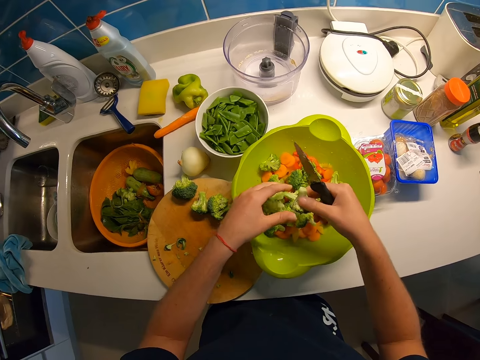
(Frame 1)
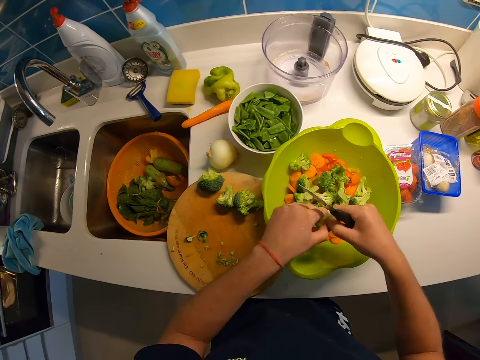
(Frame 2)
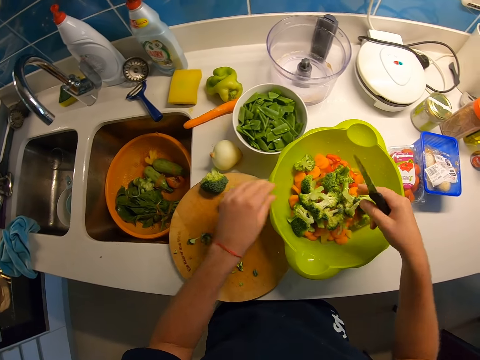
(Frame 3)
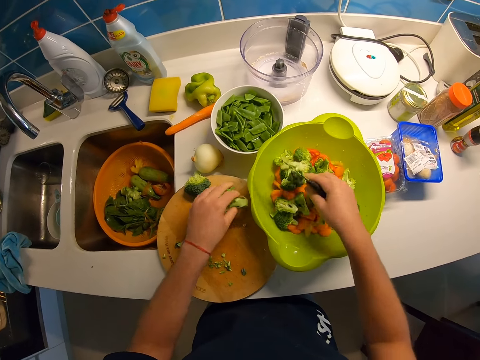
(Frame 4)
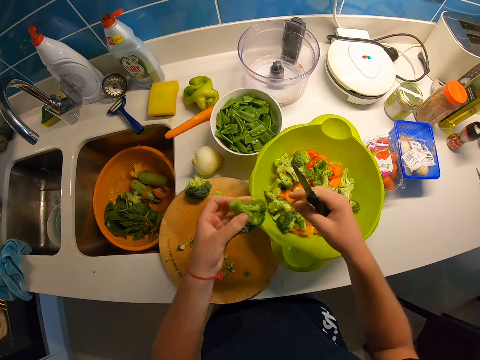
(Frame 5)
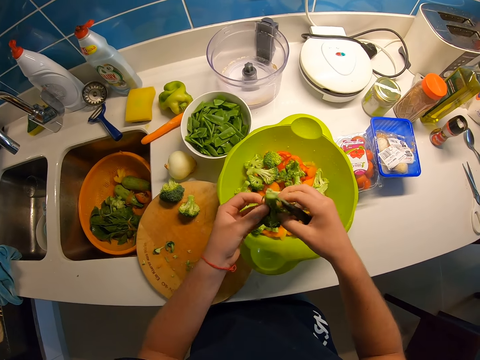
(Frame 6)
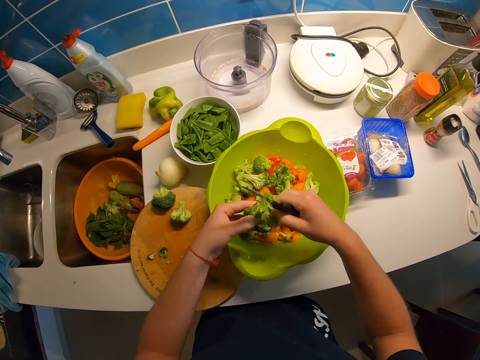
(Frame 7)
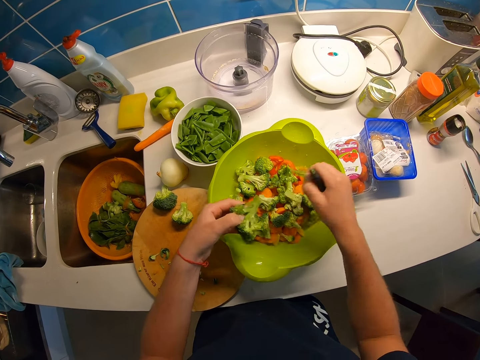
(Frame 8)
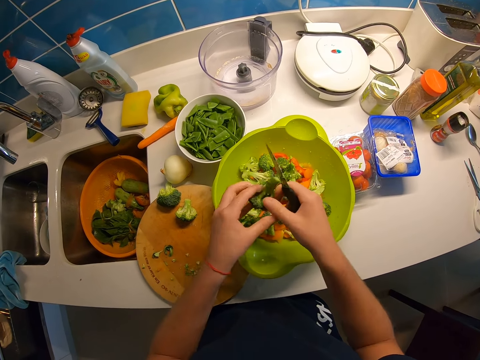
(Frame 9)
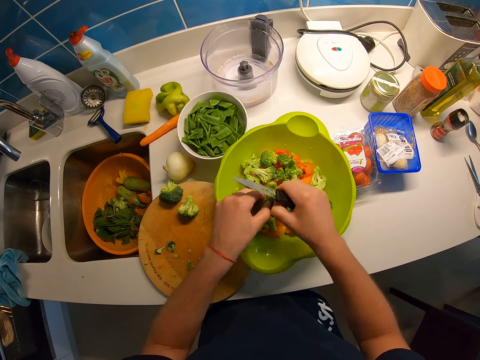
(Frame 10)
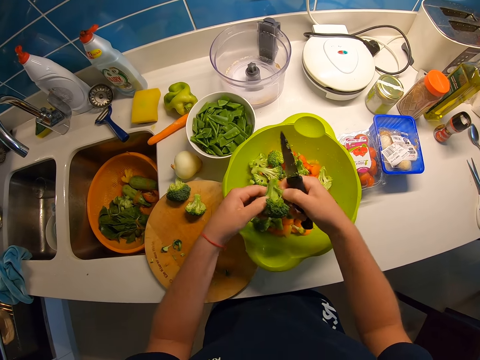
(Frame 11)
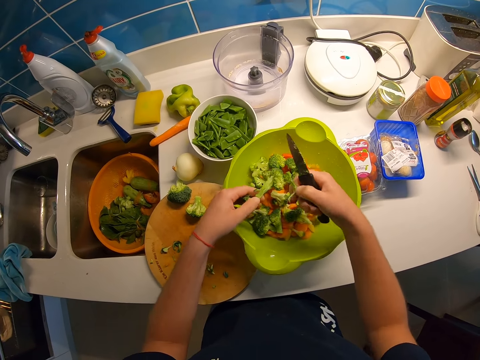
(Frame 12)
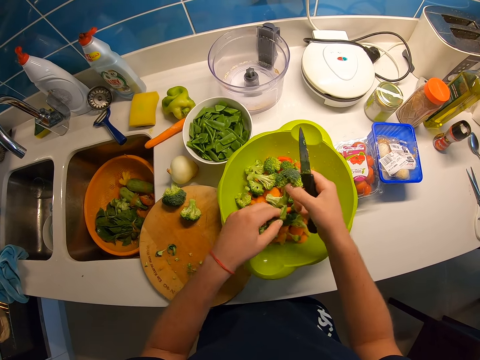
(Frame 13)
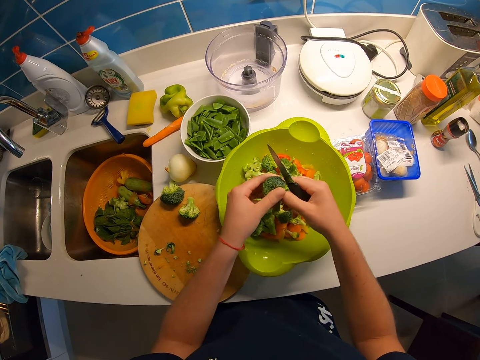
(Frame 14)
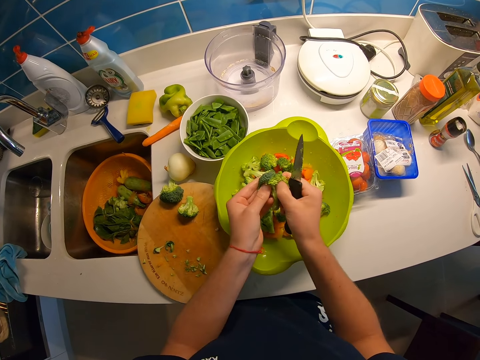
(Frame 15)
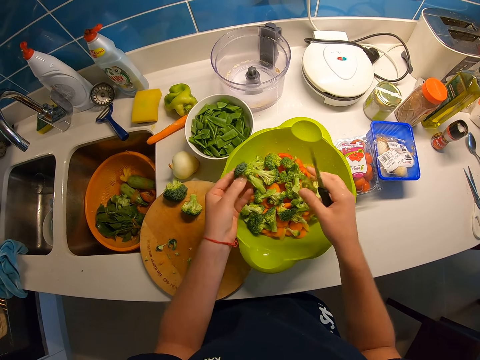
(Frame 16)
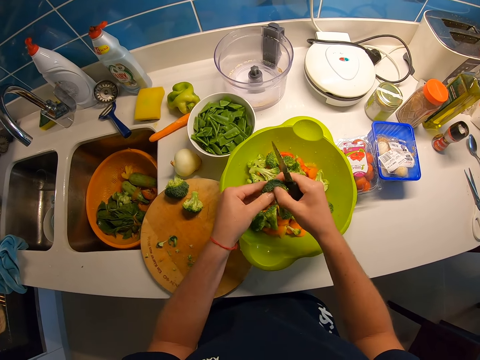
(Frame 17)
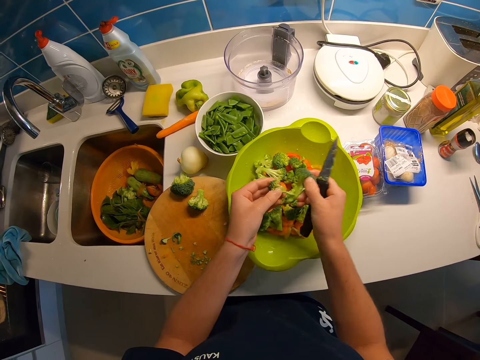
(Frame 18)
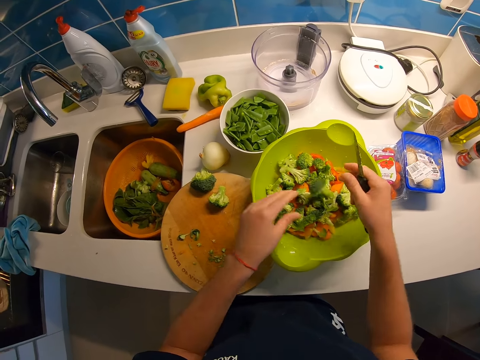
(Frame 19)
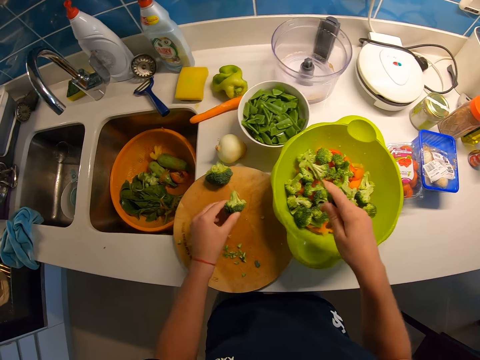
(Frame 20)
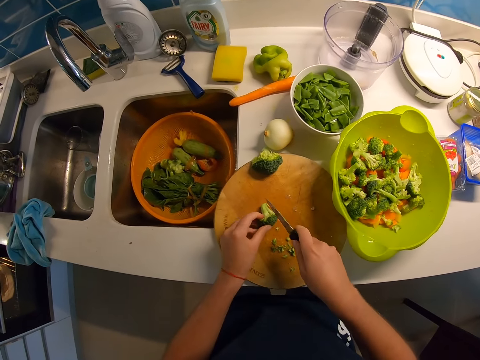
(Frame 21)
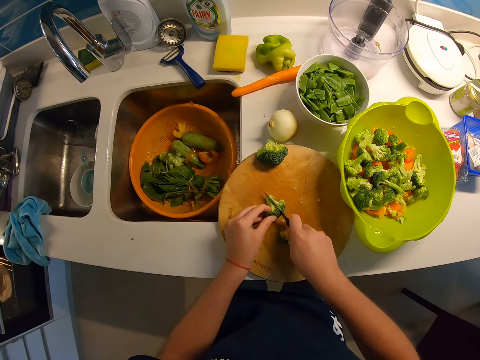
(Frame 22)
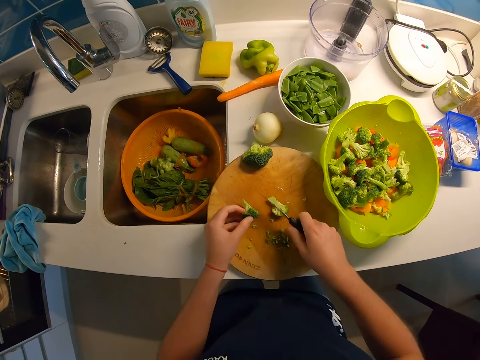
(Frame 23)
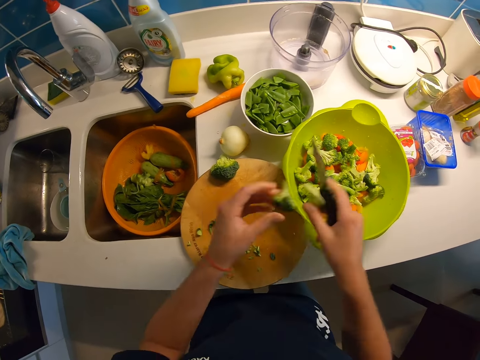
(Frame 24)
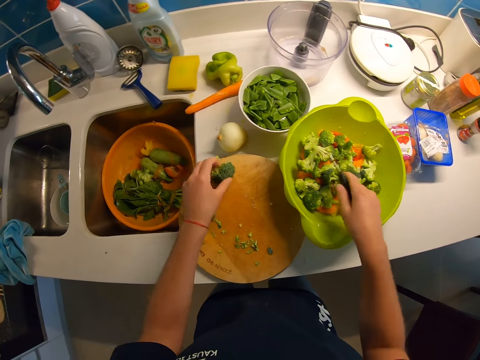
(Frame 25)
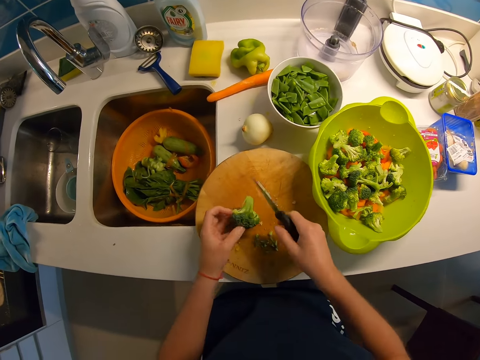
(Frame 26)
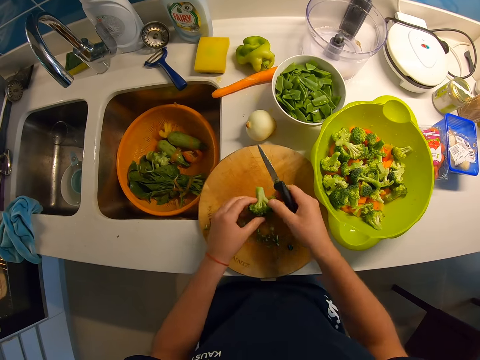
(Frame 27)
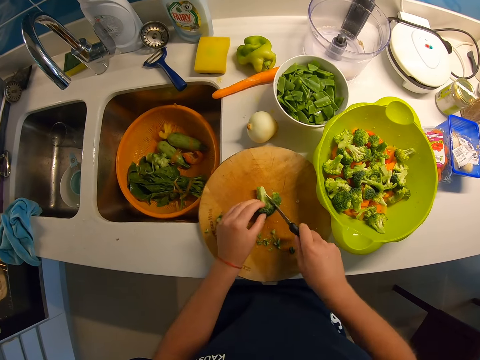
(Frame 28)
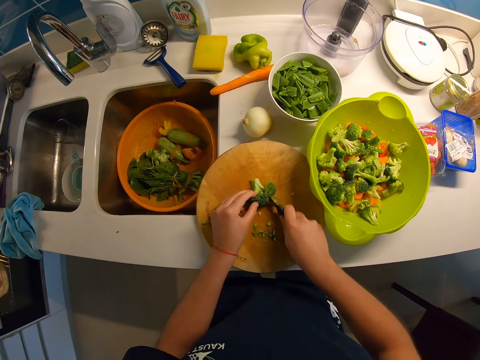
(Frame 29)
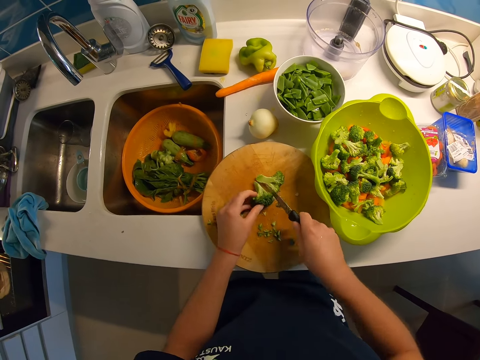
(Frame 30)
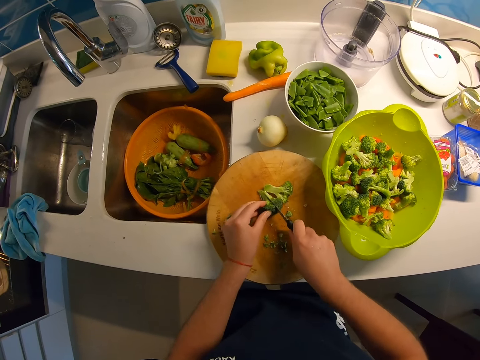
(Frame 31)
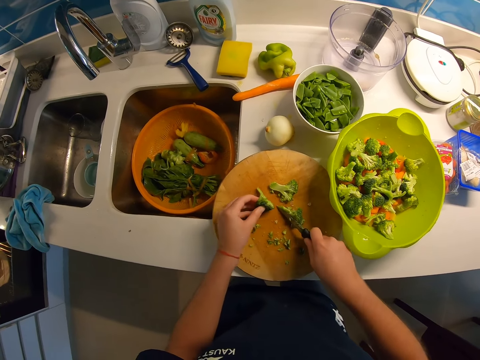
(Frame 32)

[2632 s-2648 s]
The camera wearer picks a broccoli piece with their left hand. They brush the vegetables in the bowl on the counter with their right hand. They remove the broccoli leaves. They break the broccoli piece up with both hands. They throw the broken broccoli pieces into the bowl on the kitchen counter. They pick a broccoli piece with their left hand. They chop the broccoli piece. They pick the chopped broccoli pieces with both hands. They throw the chopped broccoli pieces into the bowl on the kitchen counter. They pick a broccoli piece with their left hand. They chop the broccoli piece.

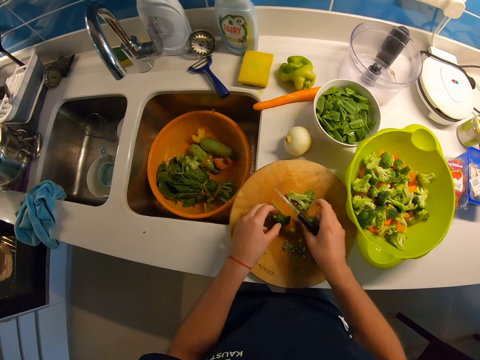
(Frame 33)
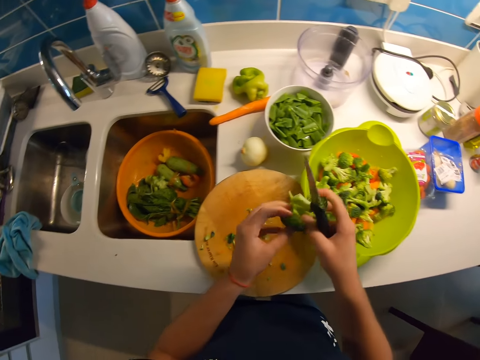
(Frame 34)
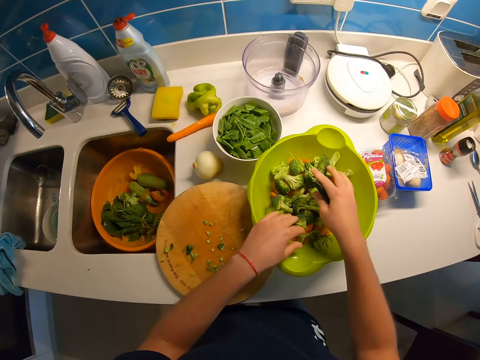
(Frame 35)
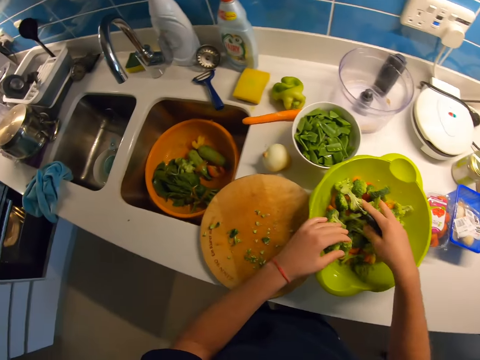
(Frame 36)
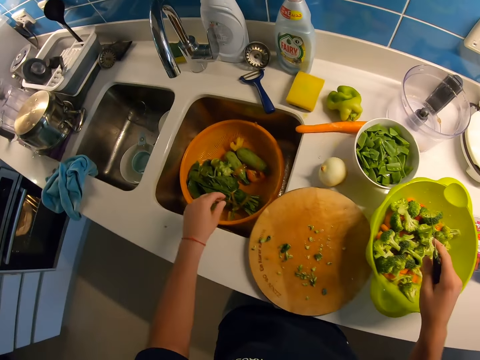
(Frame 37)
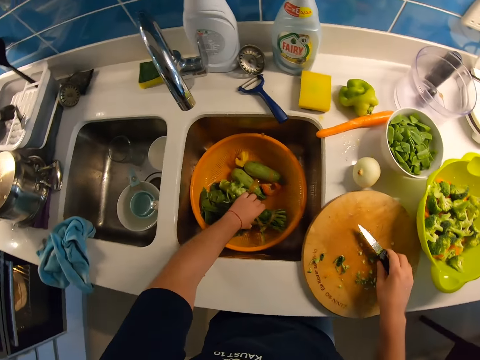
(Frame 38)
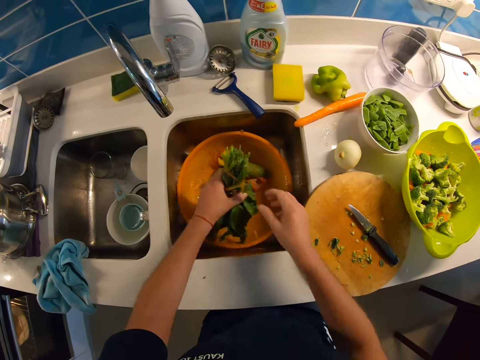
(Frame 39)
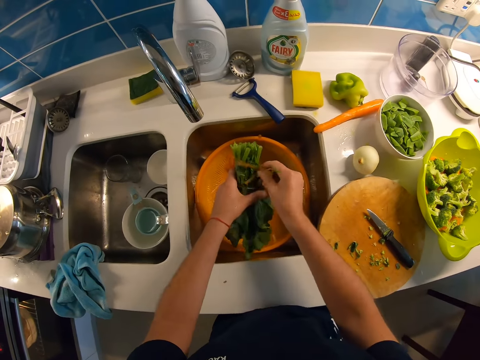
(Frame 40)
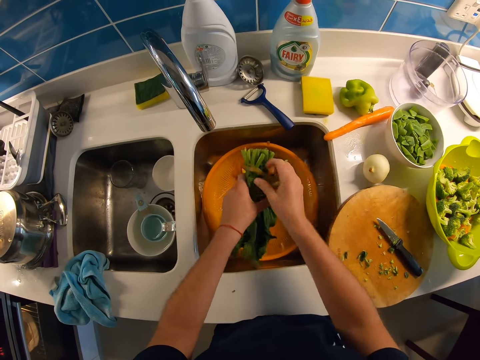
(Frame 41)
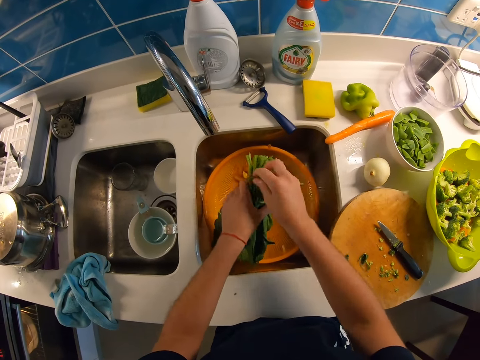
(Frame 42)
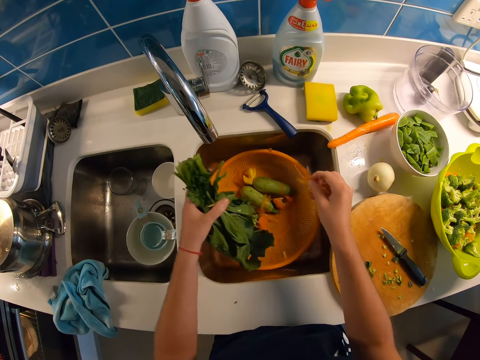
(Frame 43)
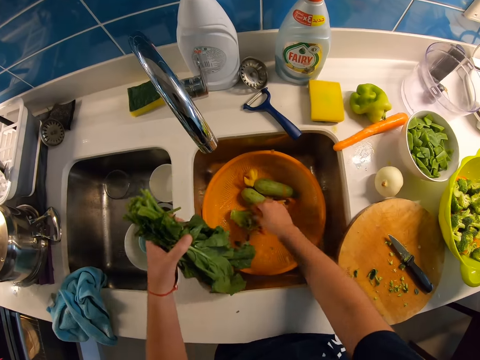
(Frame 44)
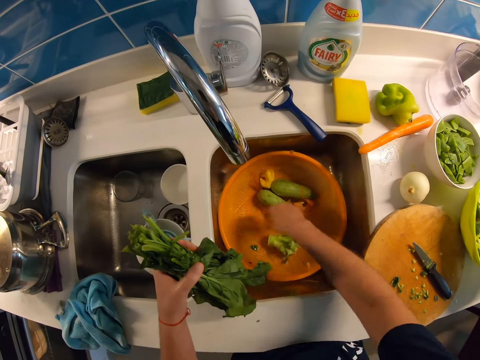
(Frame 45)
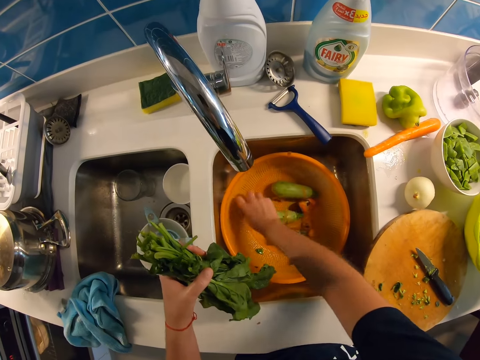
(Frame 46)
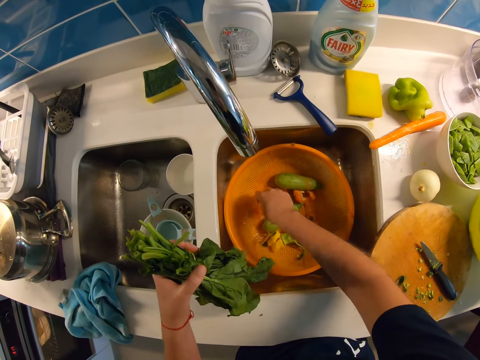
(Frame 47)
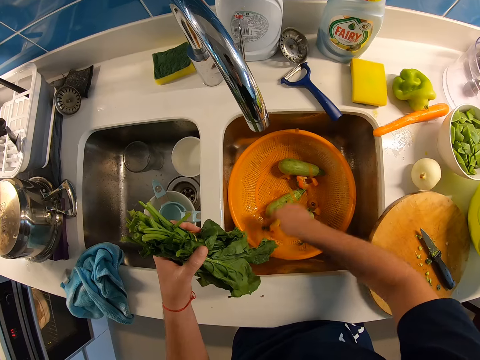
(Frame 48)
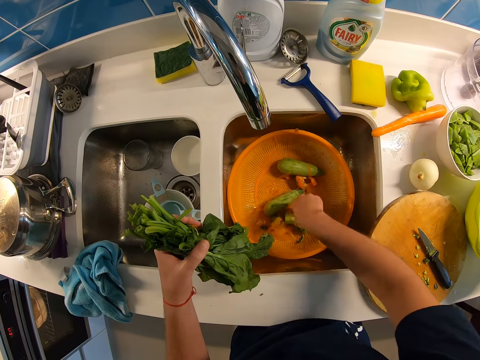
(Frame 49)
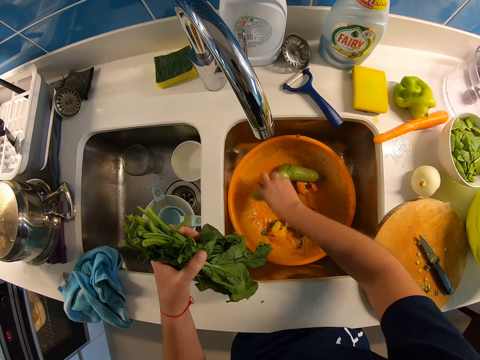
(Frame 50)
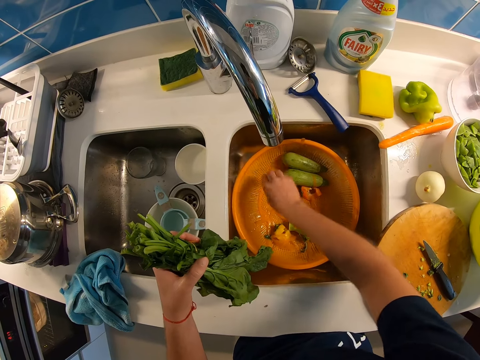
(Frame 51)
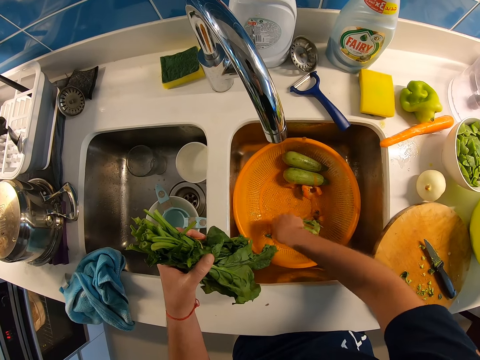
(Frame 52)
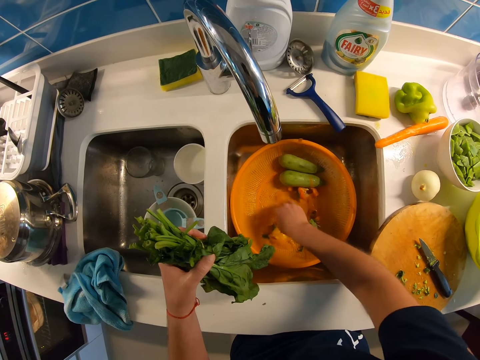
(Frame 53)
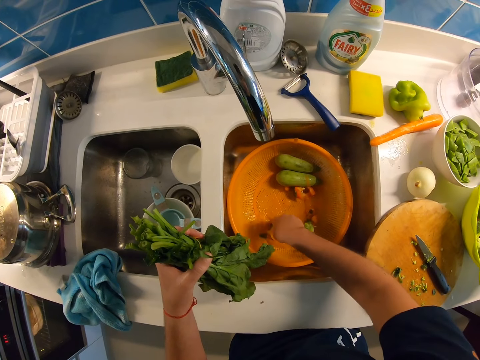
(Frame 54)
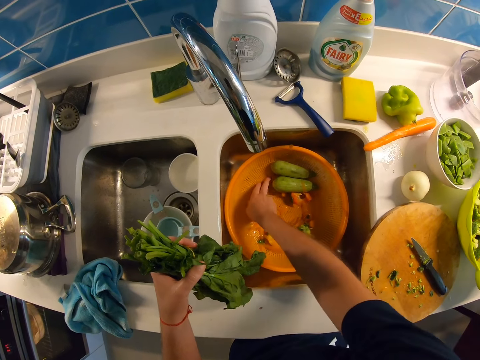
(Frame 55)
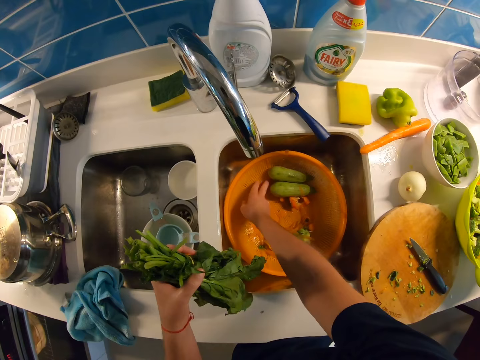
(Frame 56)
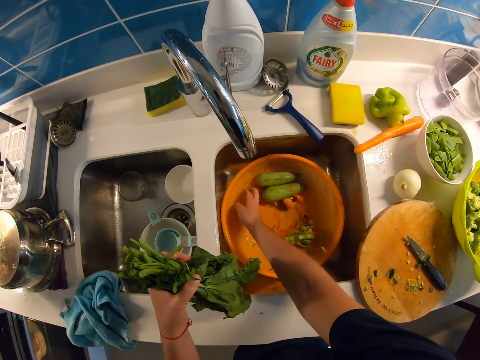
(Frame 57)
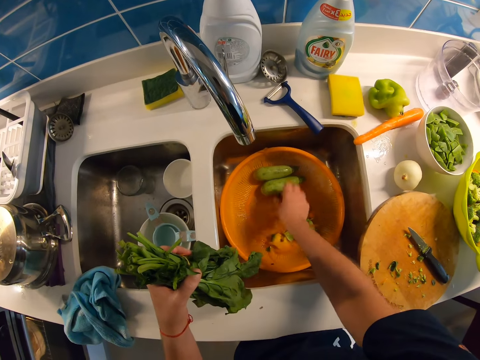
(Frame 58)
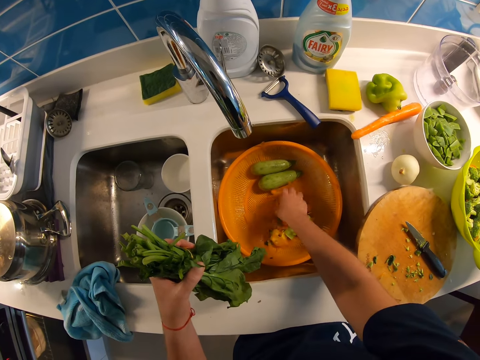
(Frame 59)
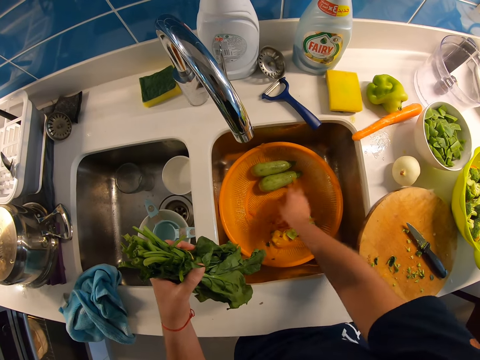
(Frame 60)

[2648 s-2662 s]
The camera wearer picks the chopped broccoli pieces with both hands. They throw the chopped broccoli pieces into the bowl on the kitchen counter. They brush the chopped vegetables in the bowl on the kitchen counter with both hands. They pick some spinach from the bowl in the right basin with their left hand. They drop the knife on the cutting board. They remove the carrot peels from the spinach with their right hand. They drop something in the basin. They pack the remnants of the previously chopped carrots and broccoli in the bowl in the right basin with their right hand. They move the peel remains in the basin. They move a cucumber in the basin. They move the peel remains in the basin.
